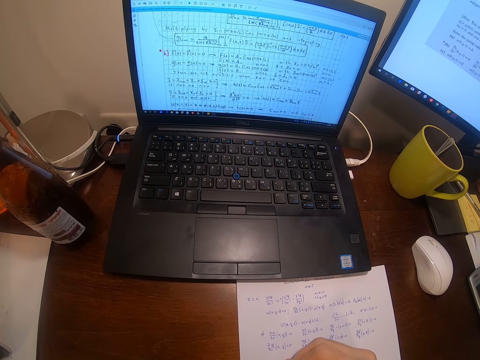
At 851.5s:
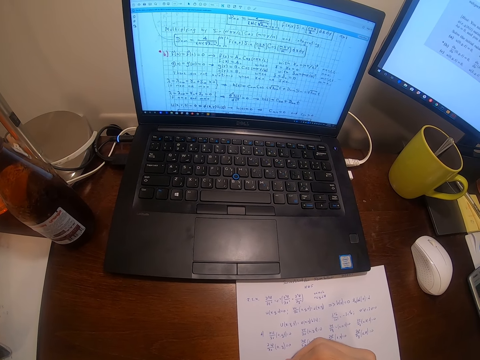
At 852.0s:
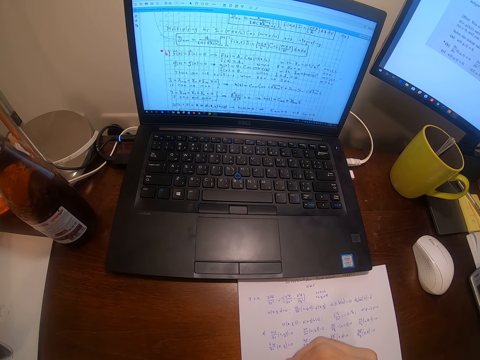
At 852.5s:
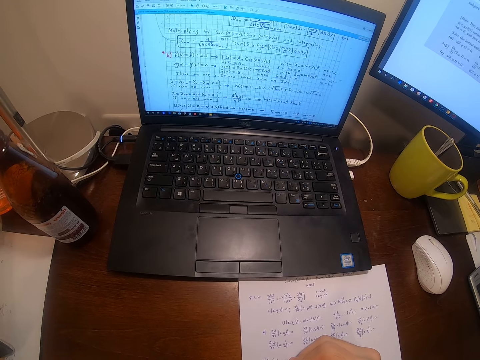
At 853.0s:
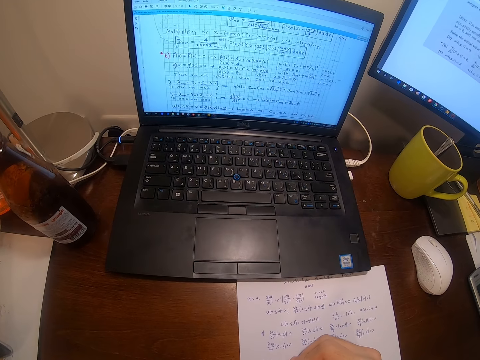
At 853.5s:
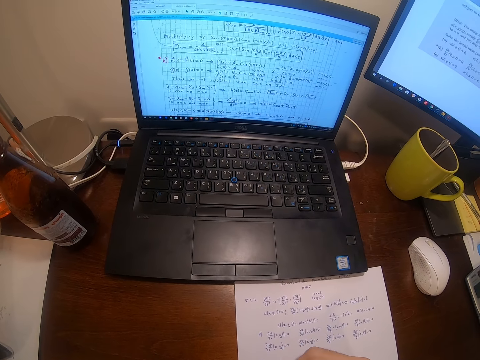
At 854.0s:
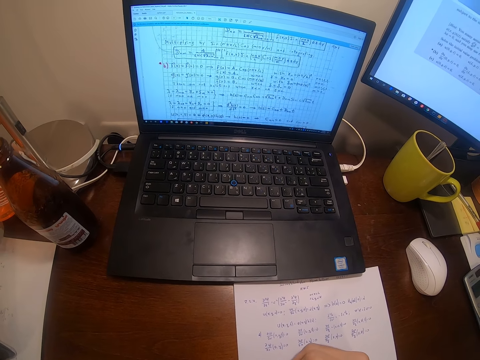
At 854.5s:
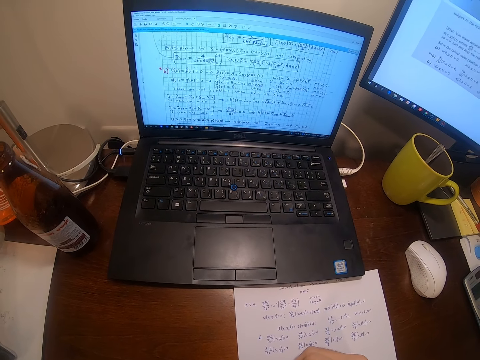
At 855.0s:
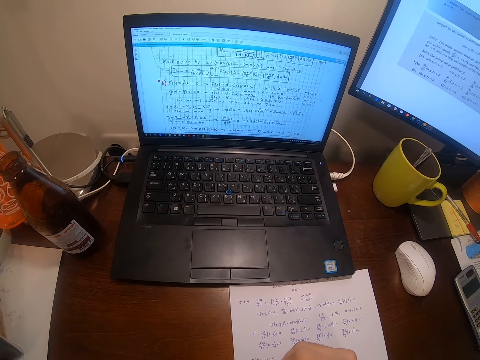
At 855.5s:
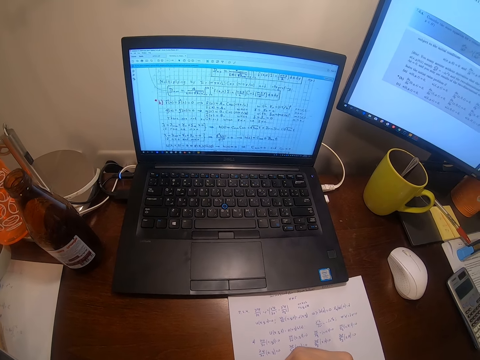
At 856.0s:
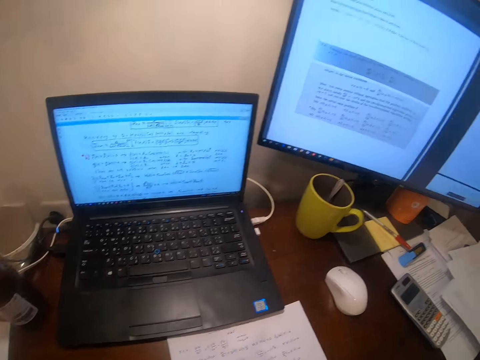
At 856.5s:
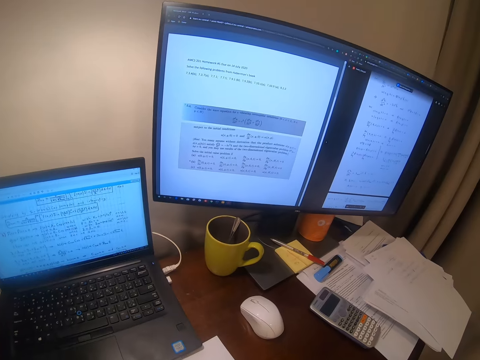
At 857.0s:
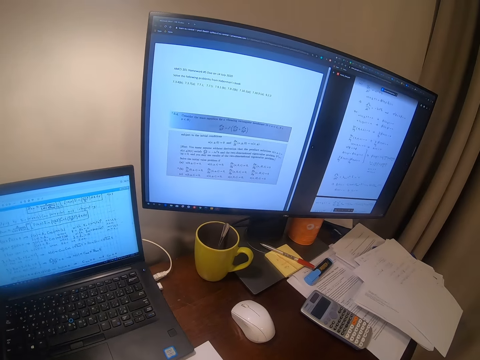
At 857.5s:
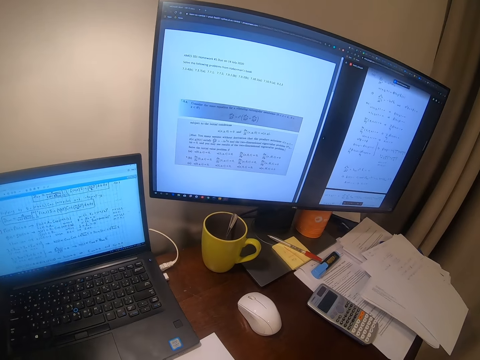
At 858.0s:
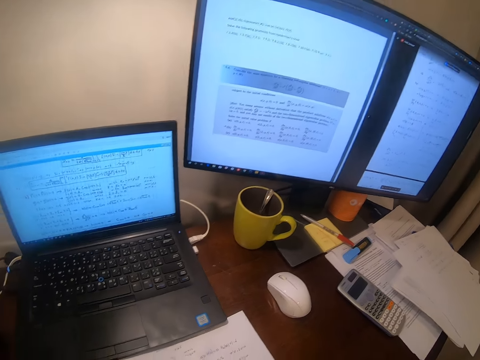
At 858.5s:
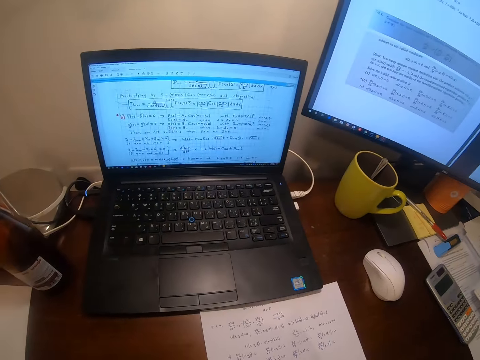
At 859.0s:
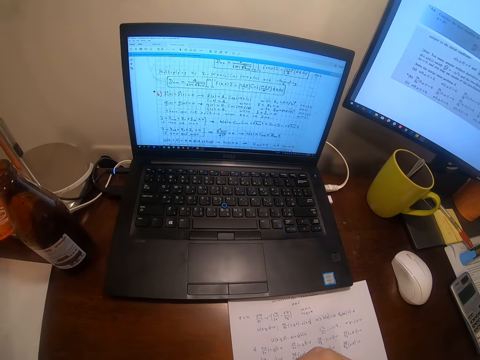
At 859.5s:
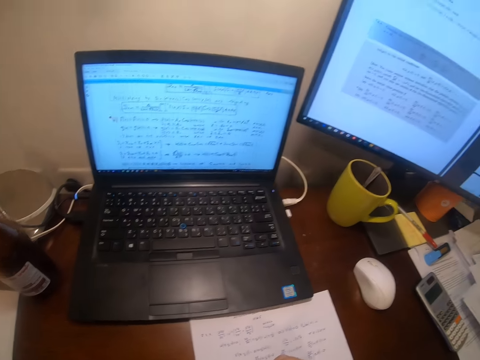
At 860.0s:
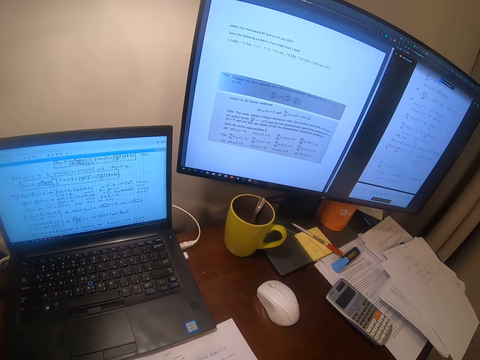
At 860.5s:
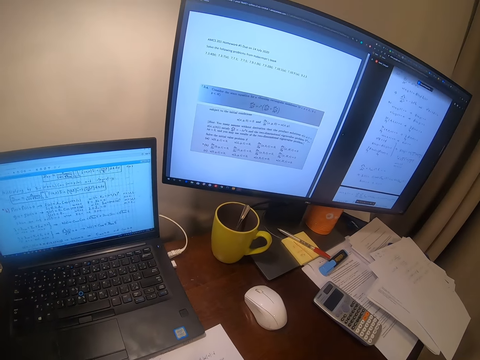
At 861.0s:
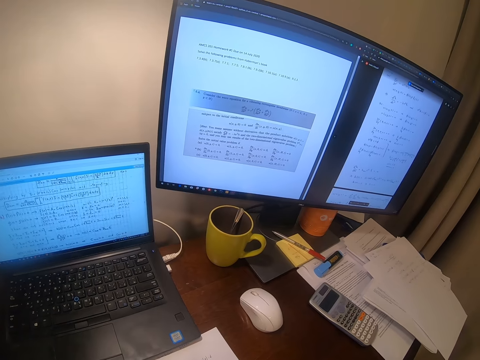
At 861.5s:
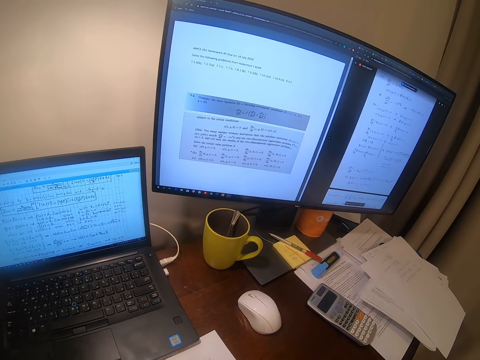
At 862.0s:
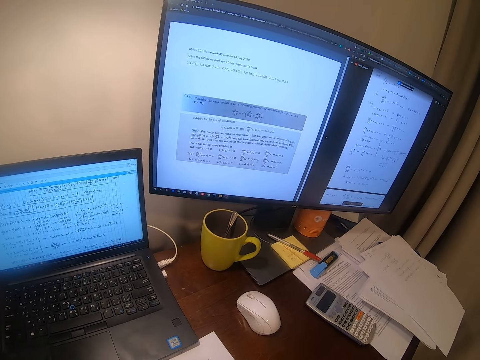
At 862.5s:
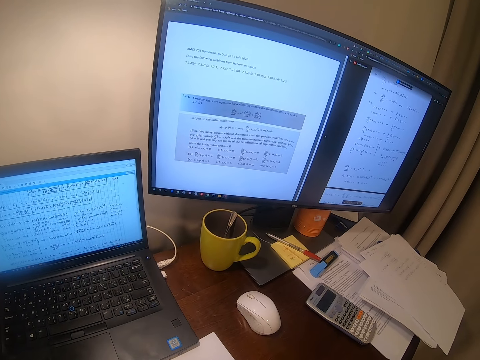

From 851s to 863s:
The camera wearer looks around.

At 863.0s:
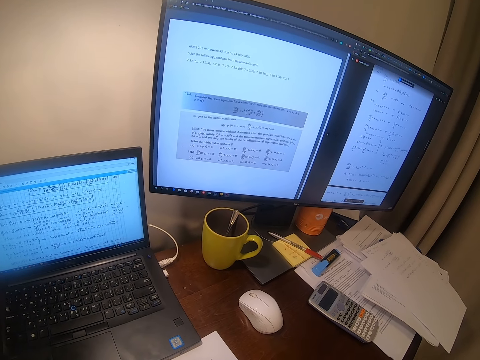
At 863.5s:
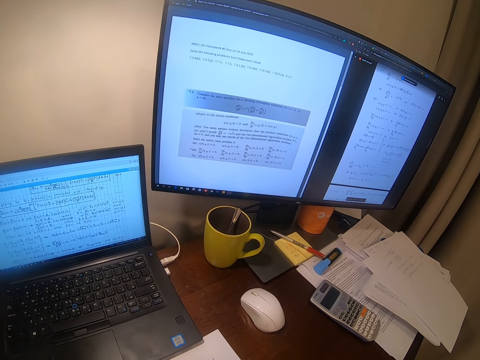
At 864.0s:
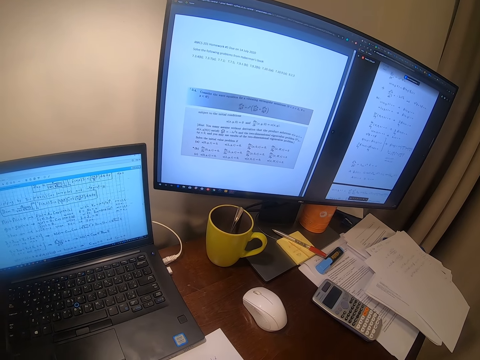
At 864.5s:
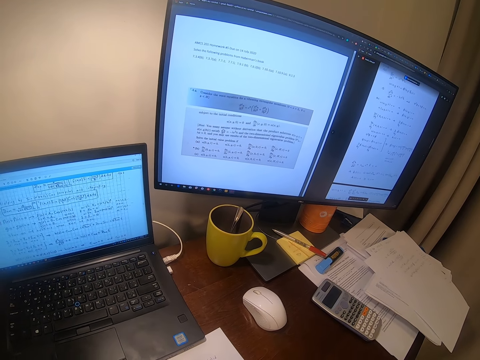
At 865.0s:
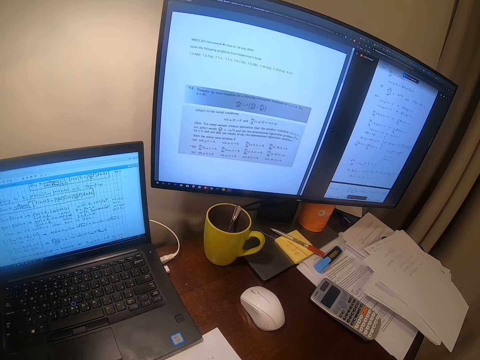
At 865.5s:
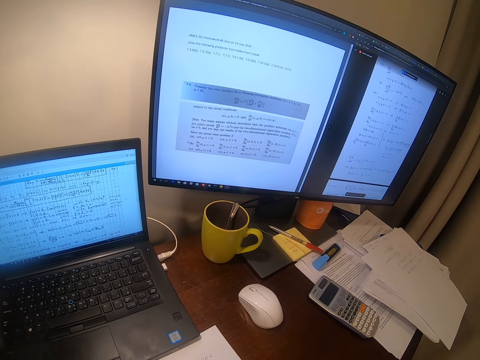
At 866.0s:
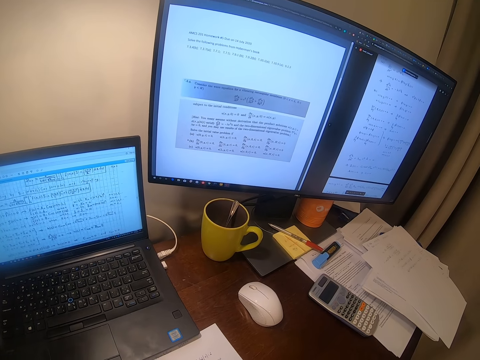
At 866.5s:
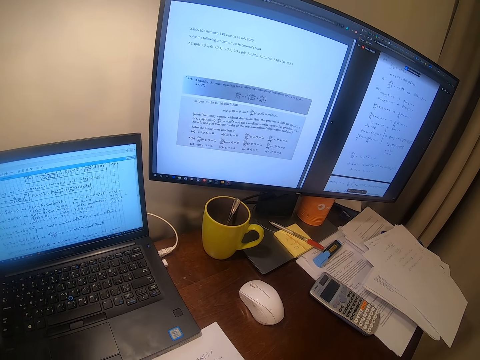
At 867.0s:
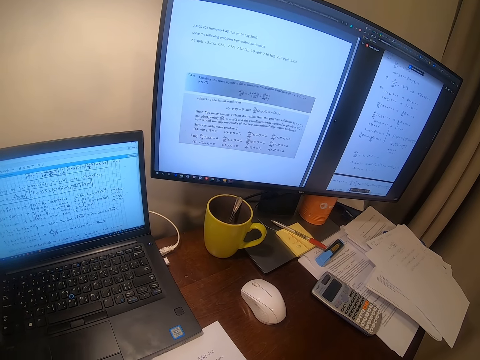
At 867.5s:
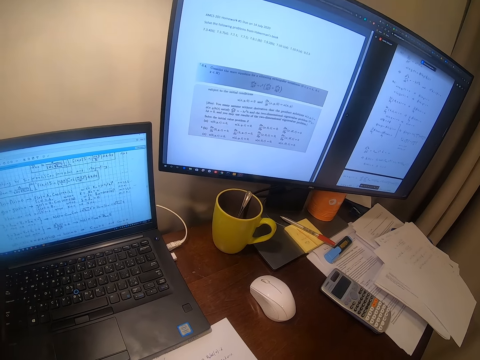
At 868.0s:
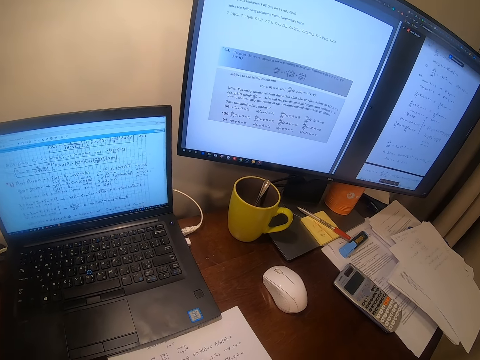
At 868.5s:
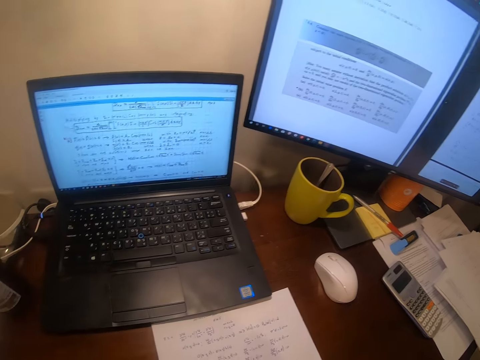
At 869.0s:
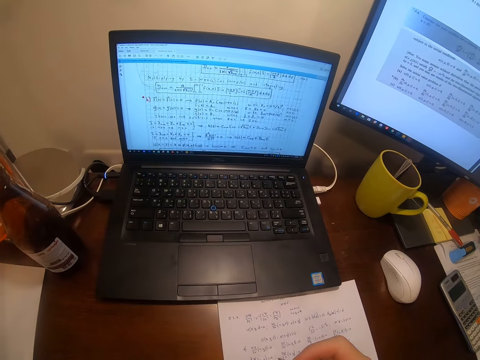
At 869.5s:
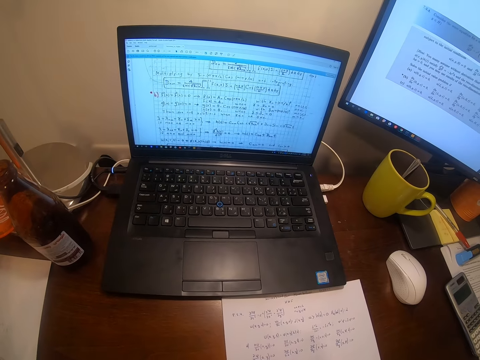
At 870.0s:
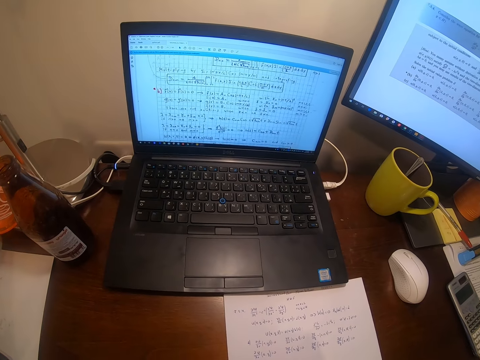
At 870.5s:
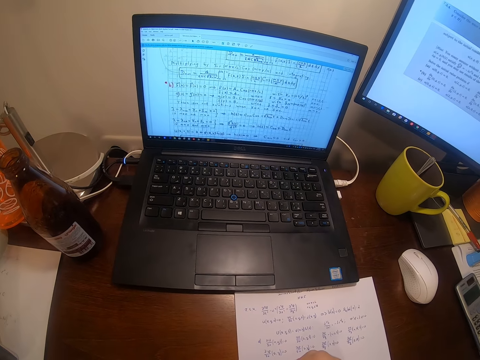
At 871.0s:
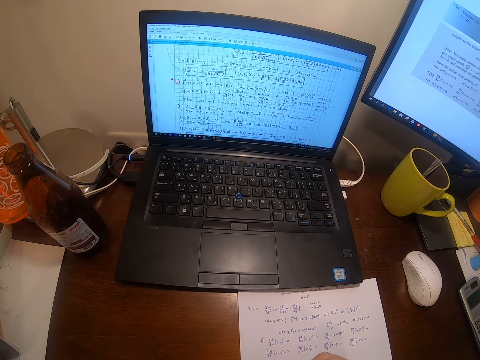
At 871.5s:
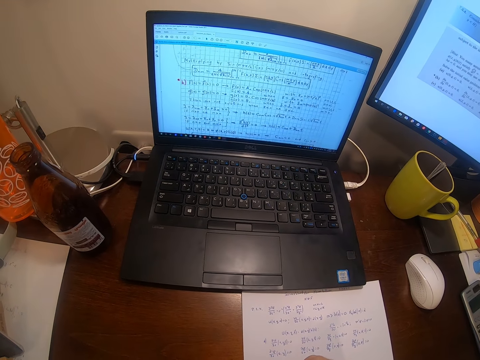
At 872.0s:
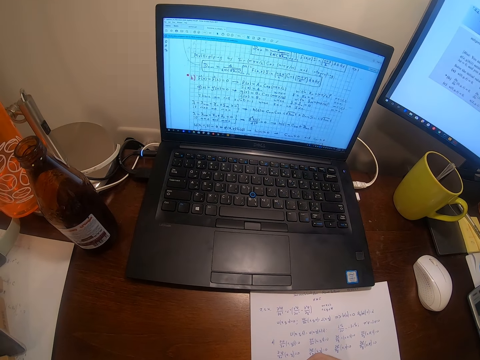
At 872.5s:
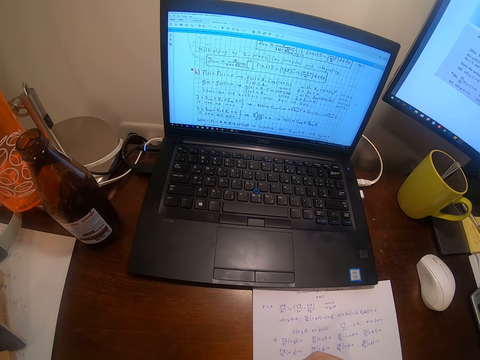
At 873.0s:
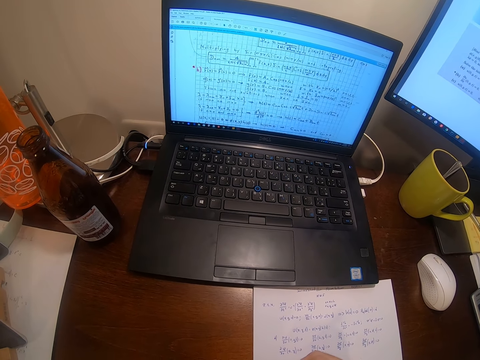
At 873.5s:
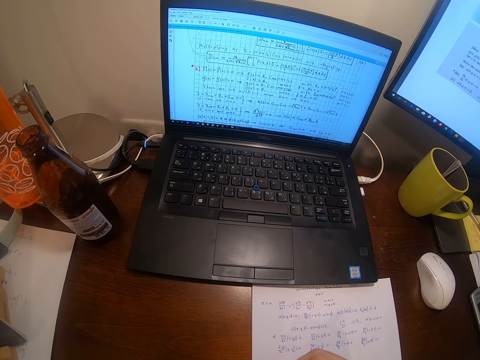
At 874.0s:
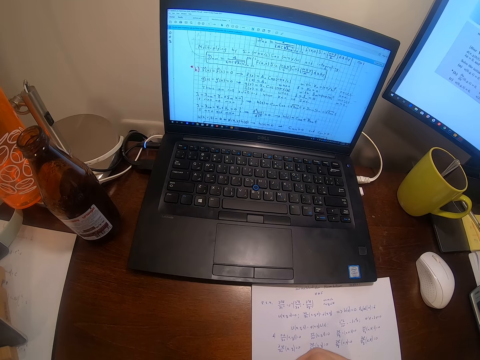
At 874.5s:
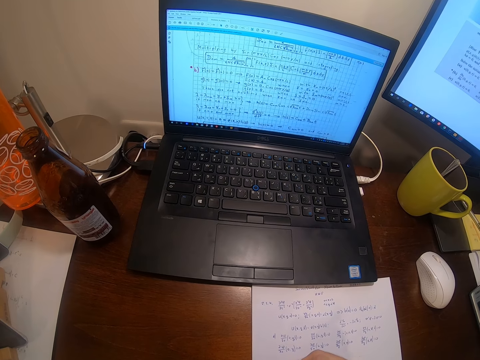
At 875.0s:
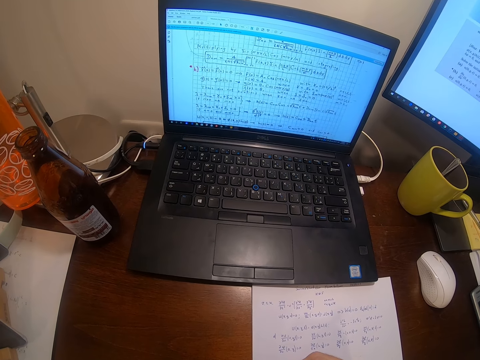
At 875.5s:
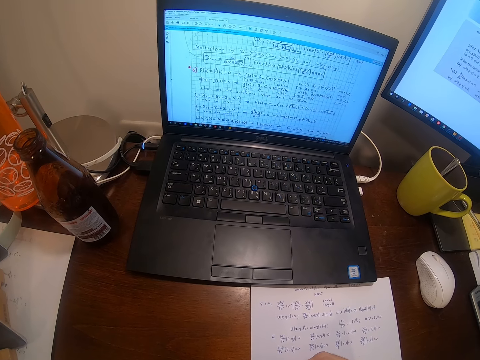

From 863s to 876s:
The camera wearer writes on the paper.

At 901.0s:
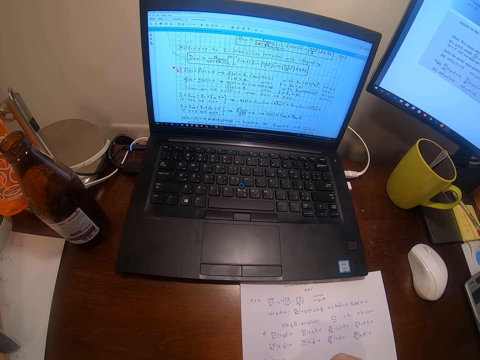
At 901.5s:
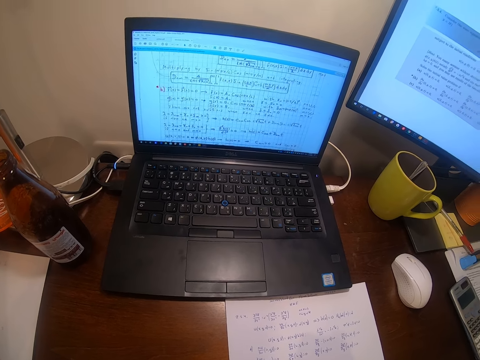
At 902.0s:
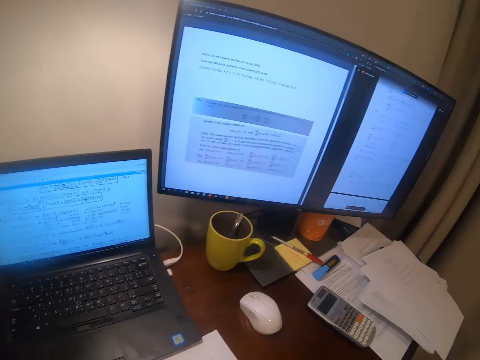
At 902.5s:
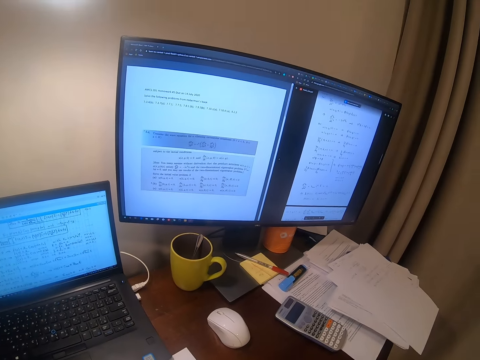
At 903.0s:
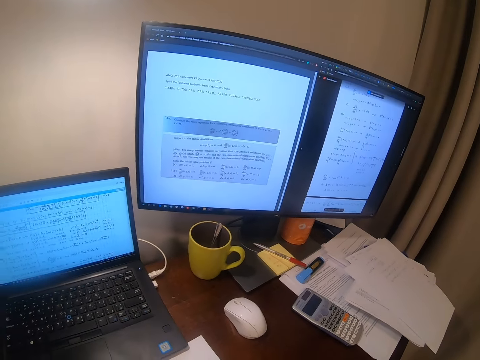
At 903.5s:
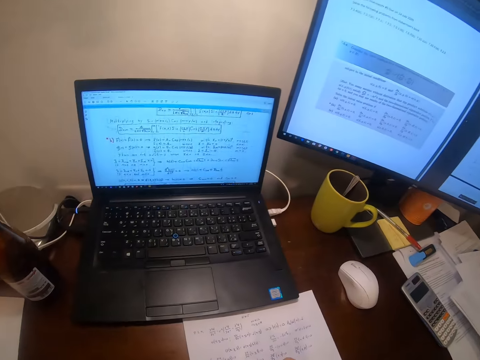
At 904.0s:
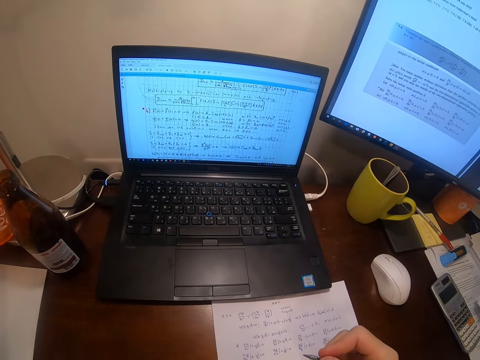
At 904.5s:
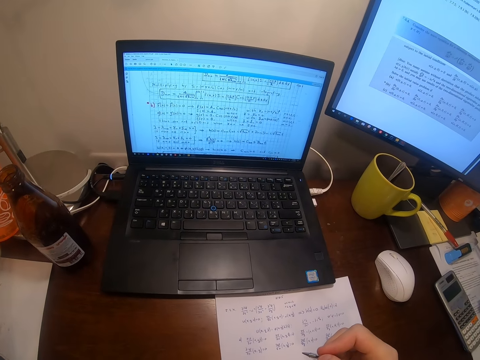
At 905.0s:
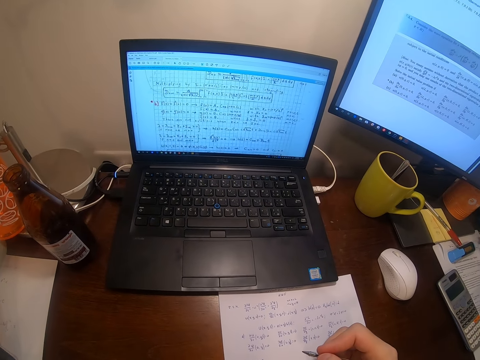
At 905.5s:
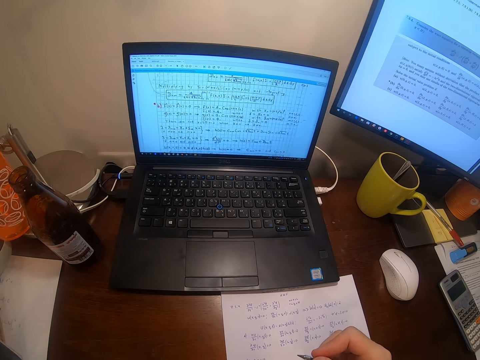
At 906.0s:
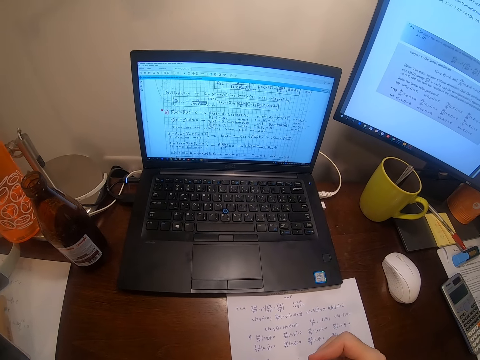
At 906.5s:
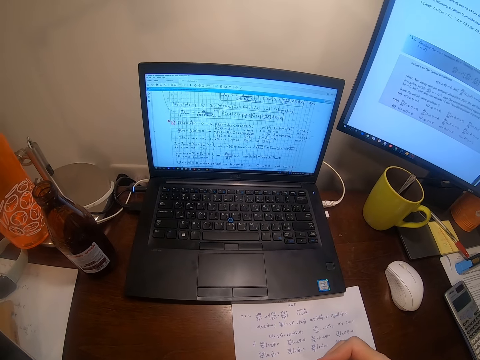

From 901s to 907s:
The camera wearer looks around.
